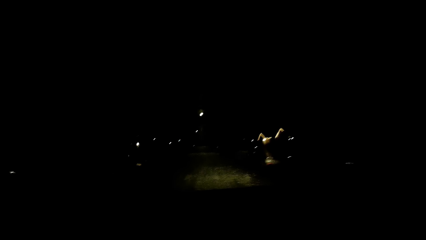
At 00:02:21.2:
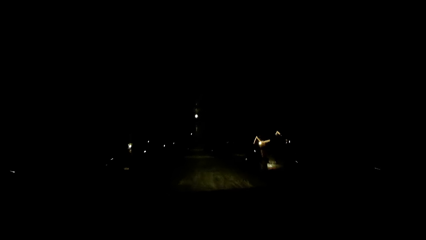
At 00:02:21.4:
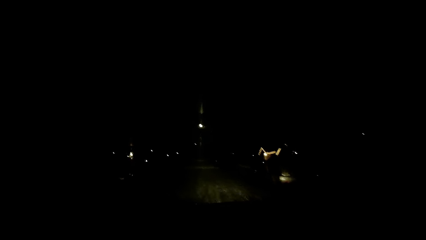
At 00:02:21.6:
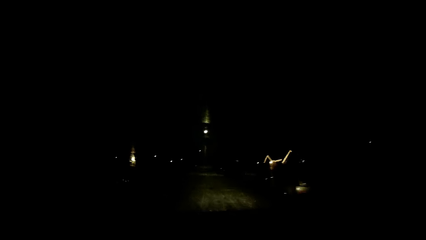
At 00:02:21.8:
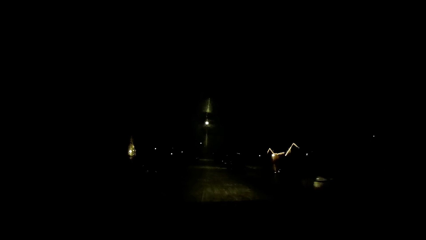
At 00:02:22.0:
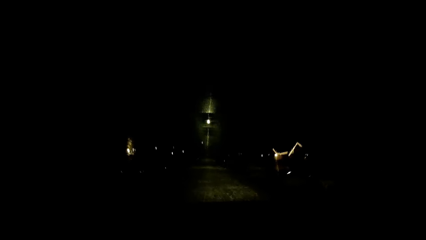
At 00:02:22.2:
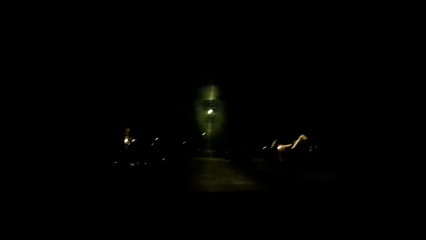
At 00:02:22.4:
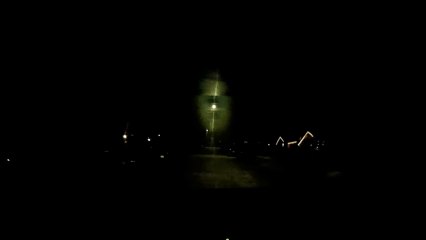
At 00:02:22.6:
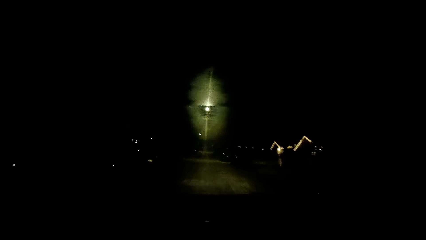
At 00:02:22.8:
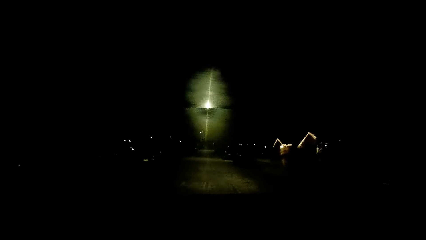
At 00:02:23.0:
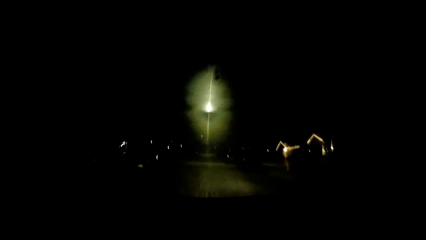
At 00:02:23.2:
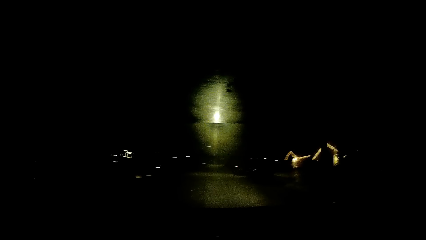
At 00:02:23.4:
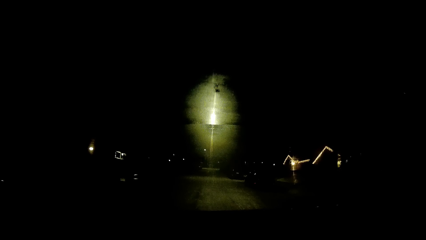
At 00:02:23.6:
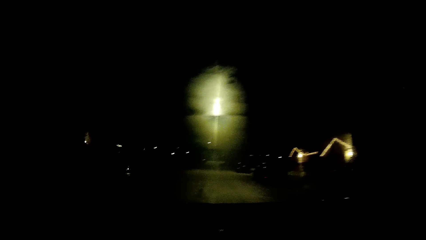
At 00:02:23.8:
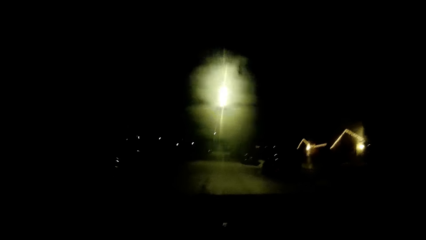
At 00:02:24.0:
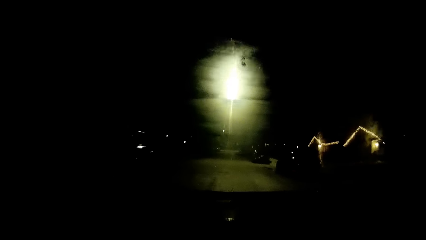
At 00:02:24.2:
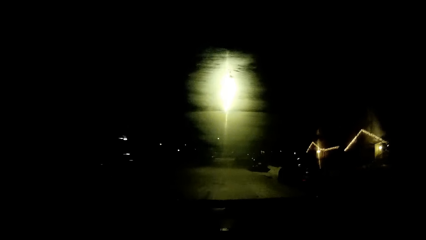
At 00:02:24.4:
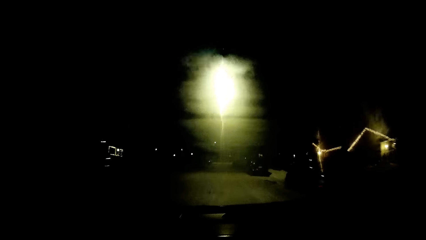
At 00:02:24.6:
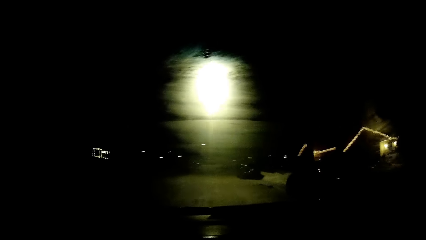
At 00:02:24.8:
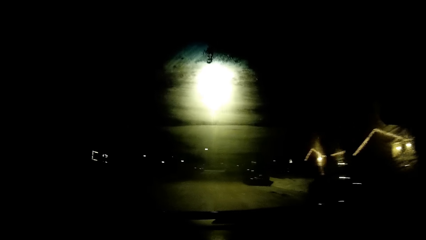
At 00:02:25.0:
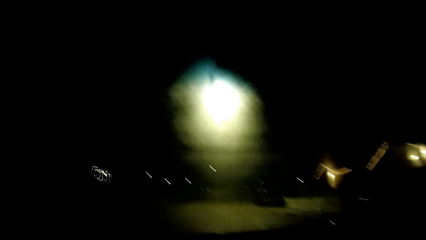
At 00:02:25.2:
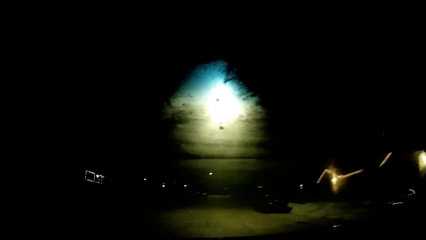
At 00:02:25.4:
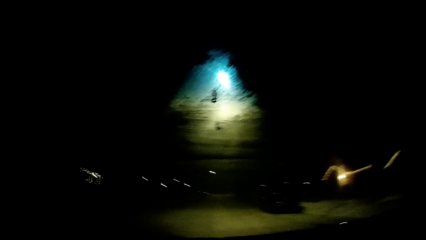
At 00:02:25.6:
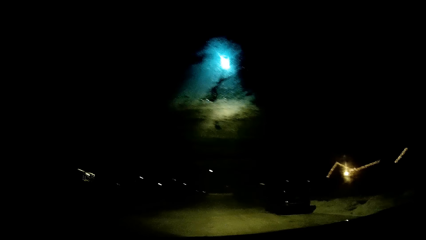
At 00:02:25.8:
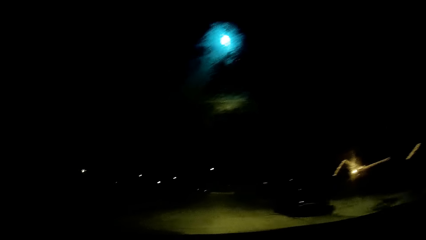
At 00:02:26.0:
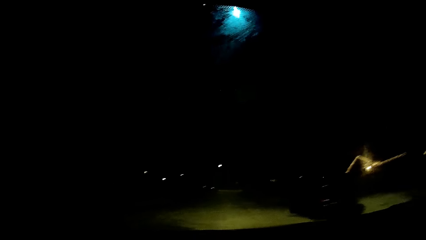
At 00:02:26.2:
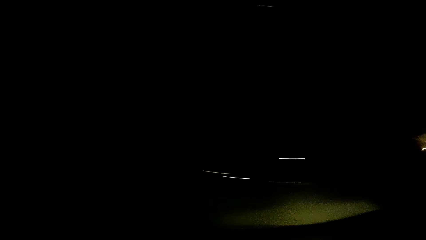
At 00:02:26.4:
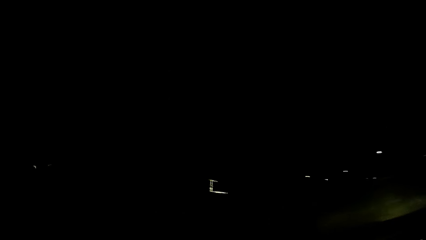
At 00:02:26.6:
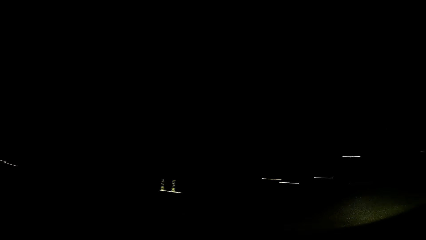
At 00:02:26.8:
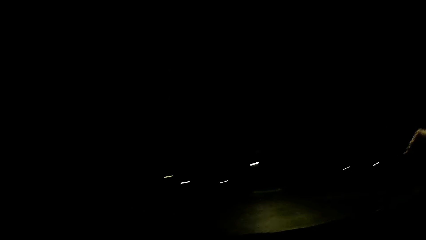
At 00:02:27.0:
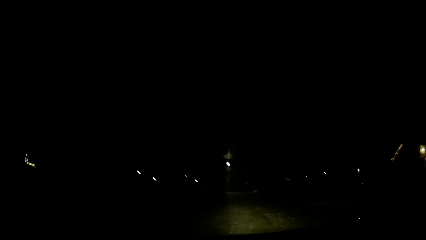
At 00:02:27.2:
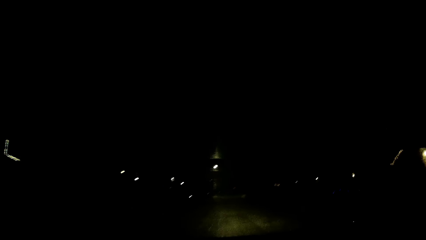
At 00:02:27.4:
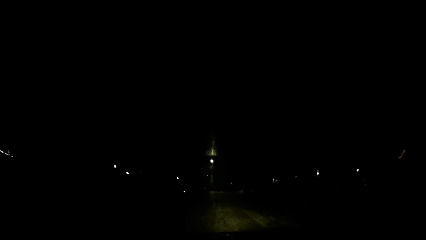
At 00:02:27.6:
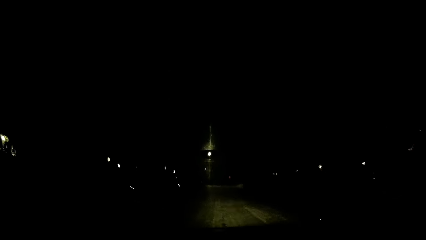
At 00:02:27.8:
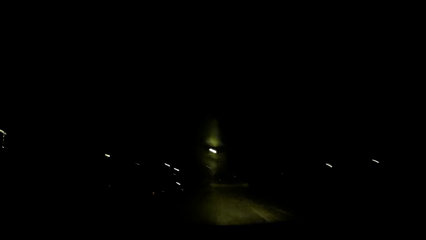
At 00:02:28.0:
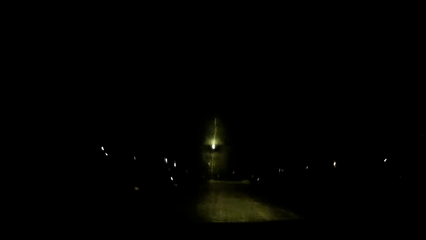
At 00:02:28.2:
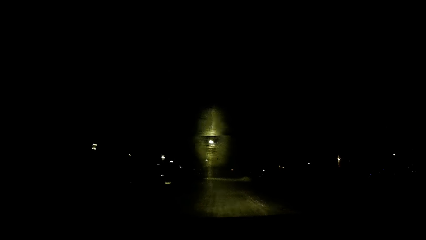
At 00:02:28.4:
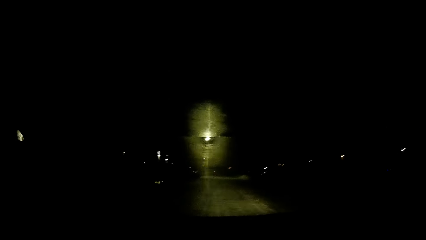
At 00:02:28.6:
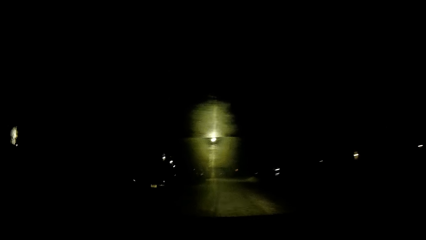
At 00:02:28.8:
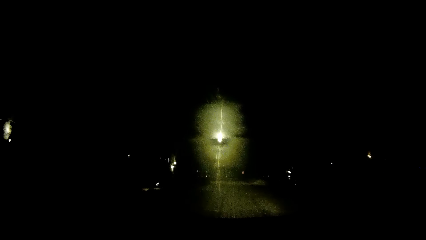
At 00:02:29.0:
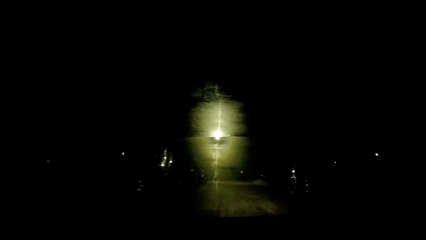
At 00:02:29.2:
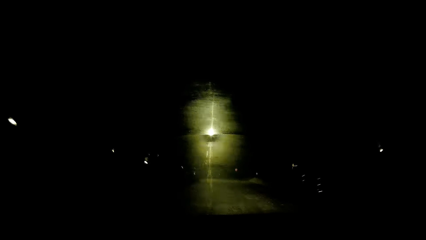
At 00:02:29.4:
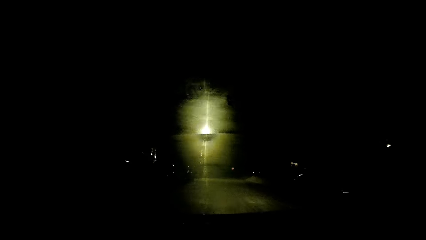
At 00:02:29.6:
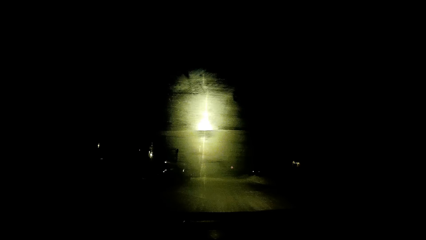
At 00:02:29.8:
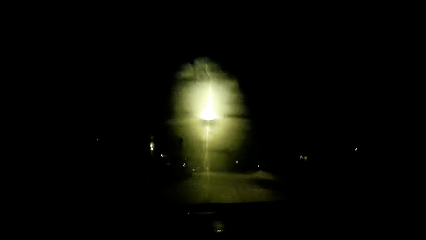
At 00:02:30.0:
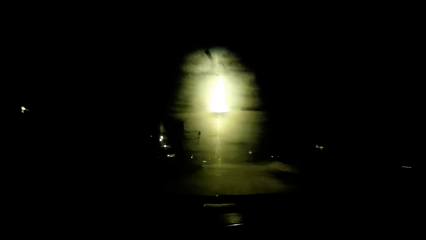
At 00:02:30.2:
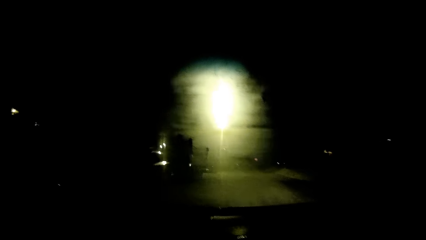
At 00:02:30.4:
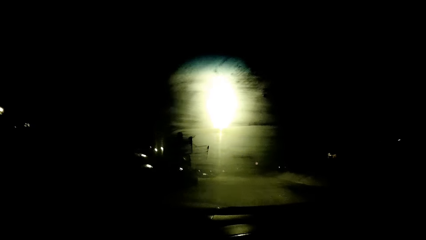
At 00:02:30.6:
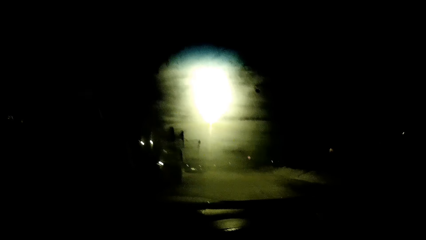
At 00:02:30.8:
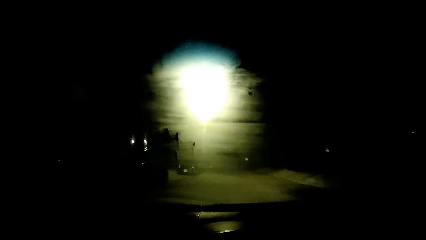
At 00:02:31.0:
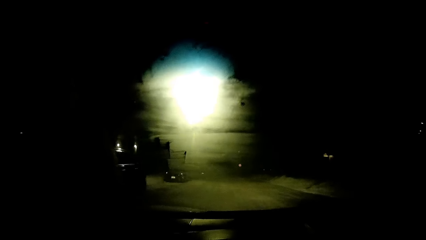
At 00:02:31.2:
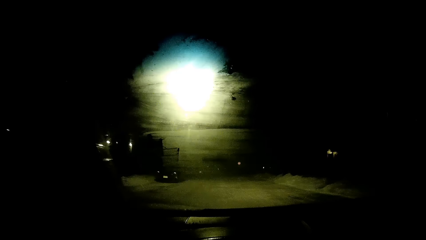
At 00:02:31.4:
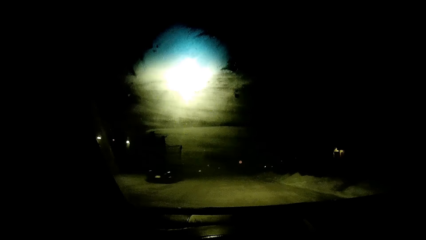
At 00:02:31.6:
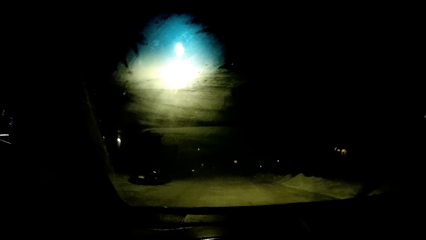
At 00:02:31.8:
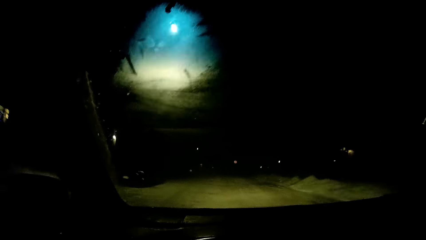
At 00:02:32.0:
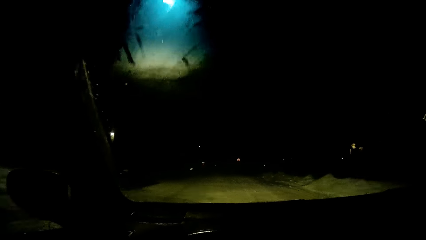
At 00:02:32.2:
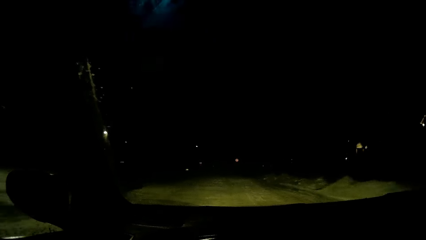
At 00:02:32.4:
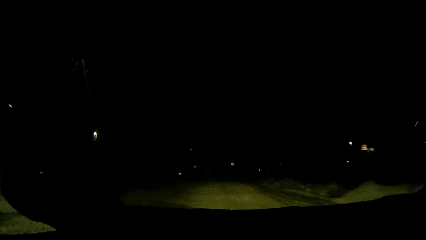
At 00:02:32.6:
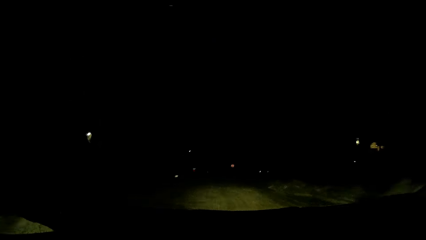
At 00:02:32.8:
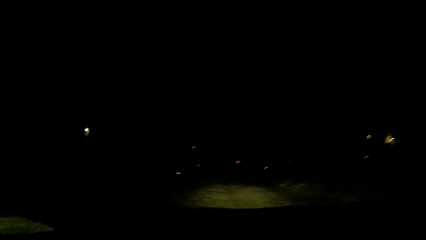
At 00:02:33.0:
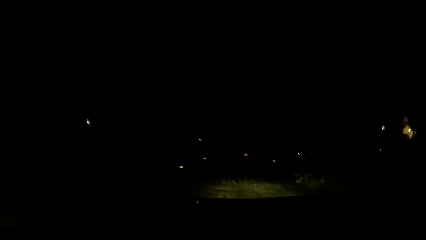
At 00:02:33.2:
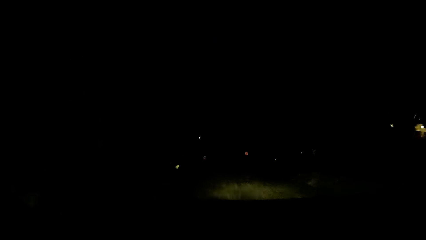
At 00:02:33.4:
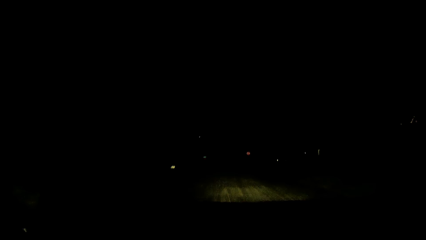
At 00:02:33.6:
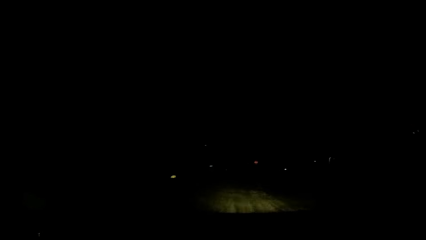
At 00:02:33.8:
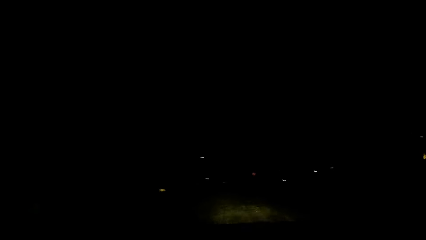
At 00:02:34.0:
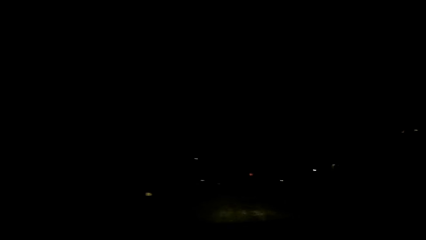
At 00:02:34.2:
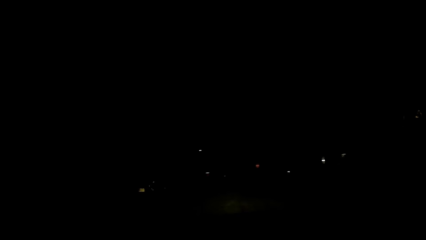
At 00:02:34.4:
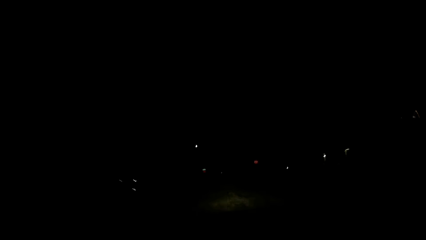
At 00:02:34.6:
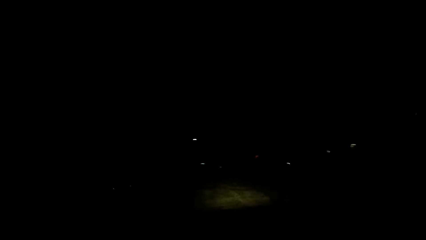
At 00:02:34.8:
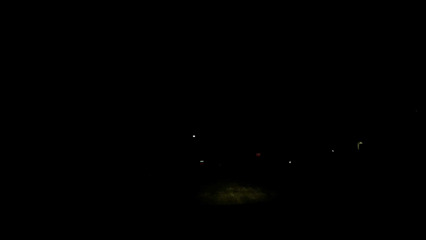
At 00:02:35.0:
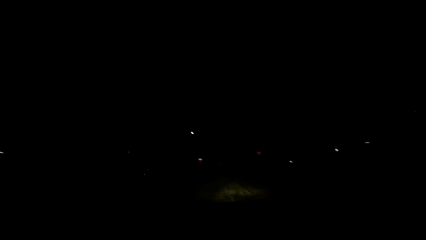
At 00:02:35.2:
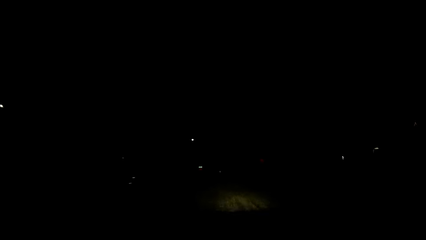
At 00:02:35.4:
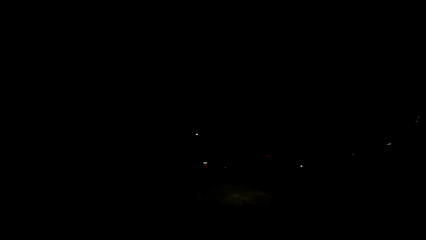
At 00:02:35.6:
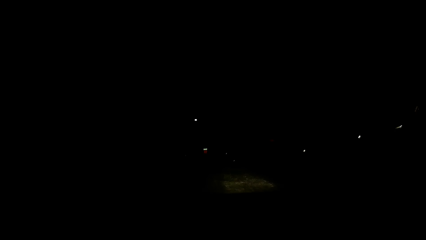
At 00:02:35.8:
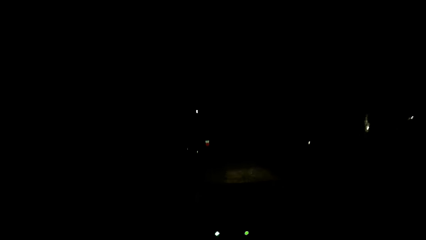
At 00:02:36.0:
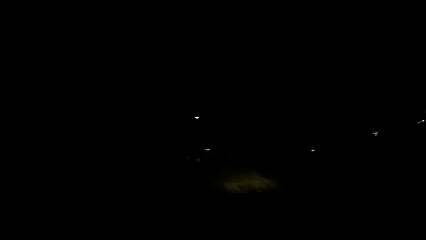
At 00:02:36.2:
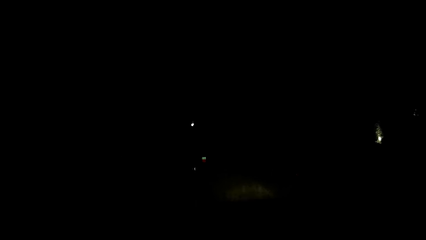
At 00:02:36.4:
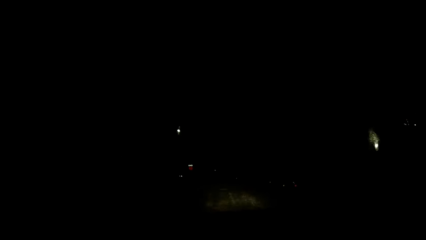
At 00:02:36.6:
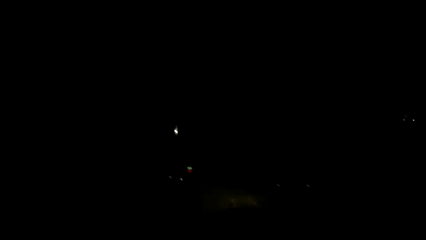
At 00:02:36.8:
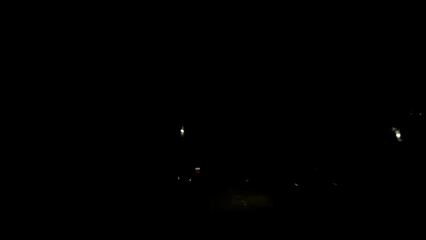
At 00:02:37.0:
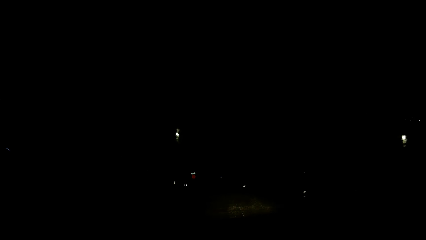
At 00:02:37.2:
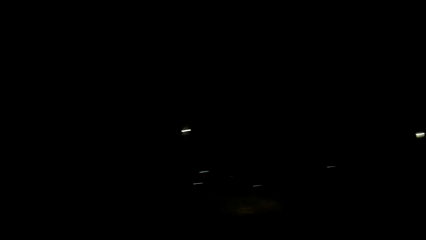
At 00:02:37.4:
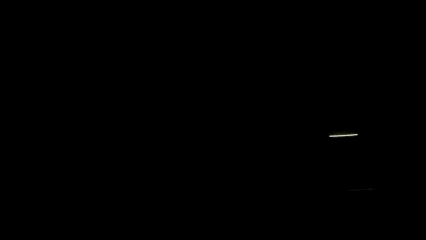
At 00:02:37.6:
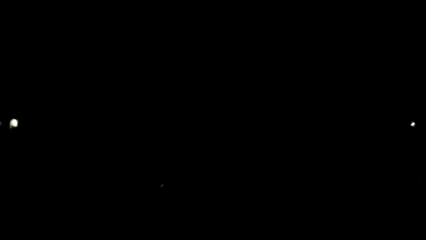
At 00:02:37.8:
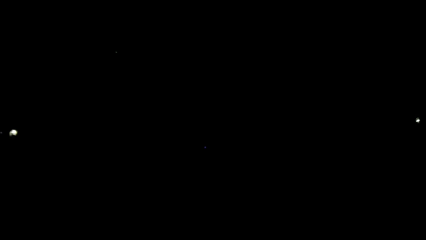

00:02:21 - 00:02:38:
The camera wearer looks around. They drive the car.
